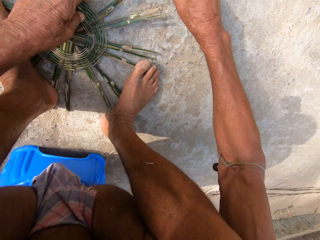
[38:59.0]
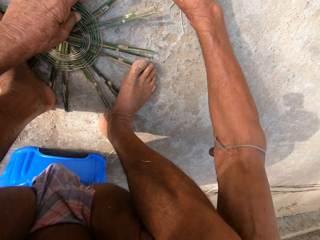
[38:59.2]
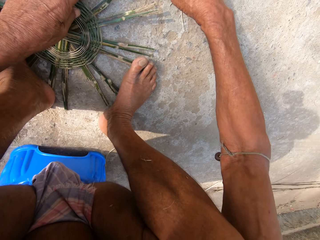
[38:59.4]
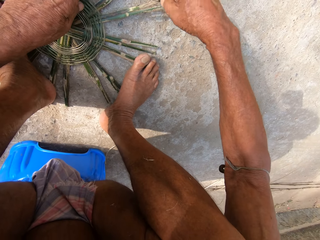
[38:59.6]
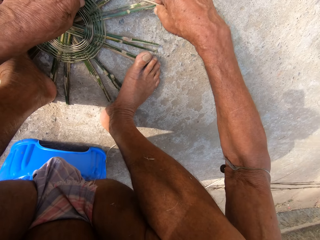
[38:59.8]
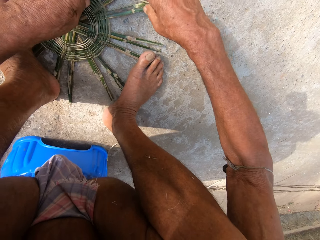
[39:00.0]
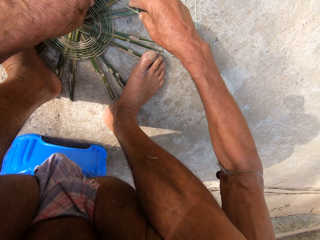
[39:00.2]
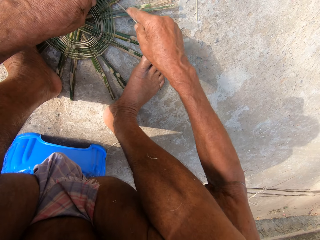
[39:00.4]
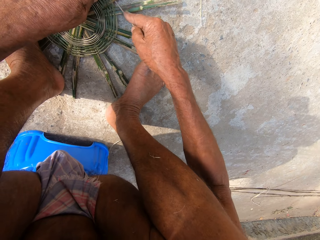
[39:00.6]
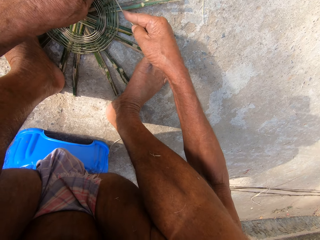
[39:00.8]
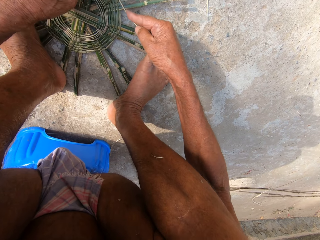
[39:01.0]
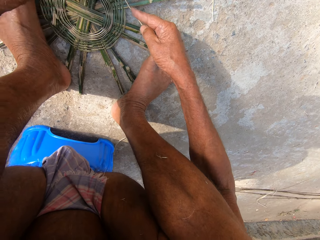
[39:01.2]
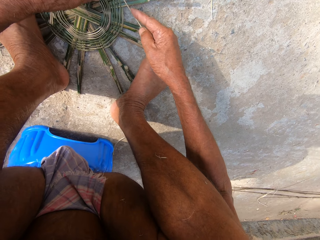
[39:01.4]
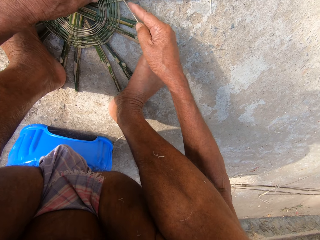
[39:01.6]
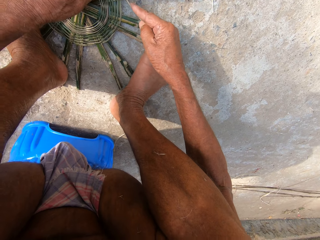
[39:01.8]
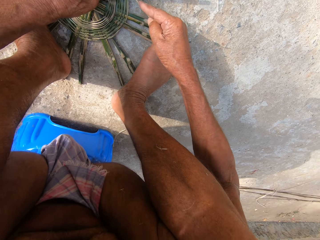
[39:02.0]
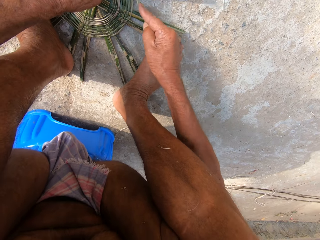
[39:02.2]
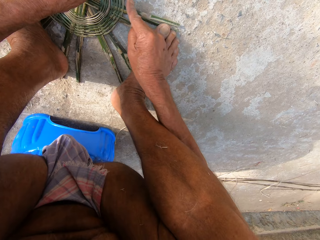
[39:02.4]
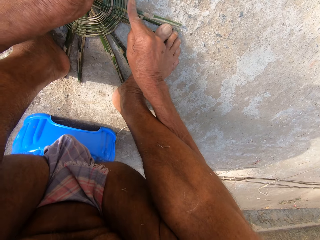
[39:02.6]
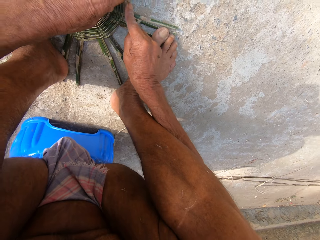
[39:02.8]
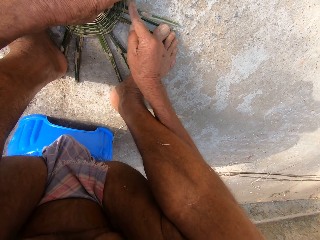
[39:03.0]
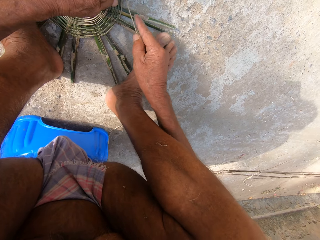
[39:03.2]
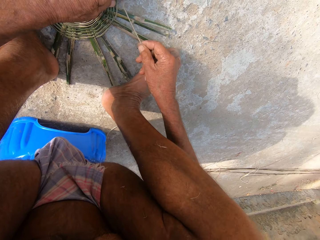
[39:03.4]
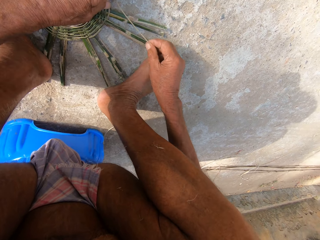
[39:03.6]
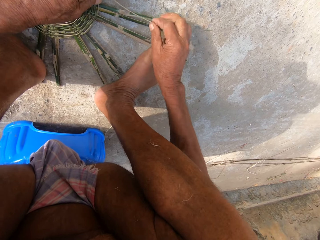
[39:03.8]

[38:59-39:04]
The camera wearer weaves the basket with both hands.

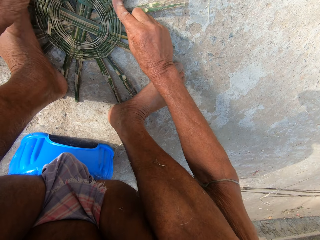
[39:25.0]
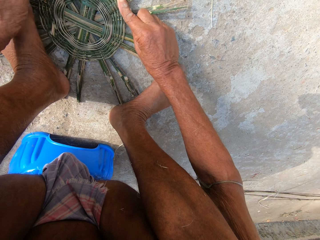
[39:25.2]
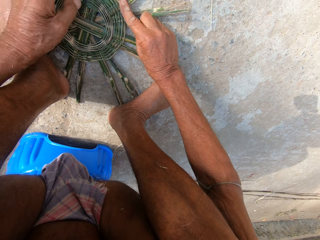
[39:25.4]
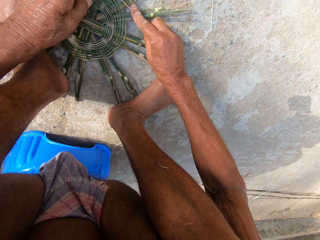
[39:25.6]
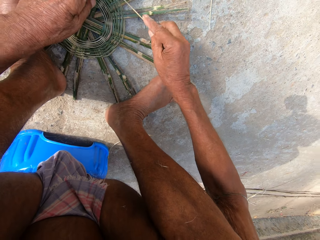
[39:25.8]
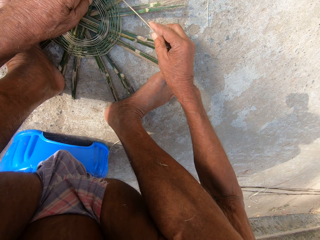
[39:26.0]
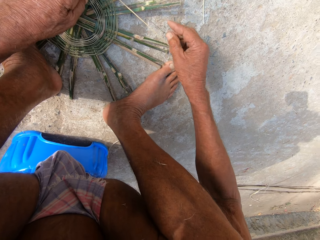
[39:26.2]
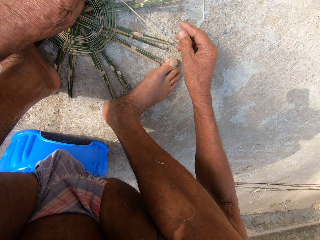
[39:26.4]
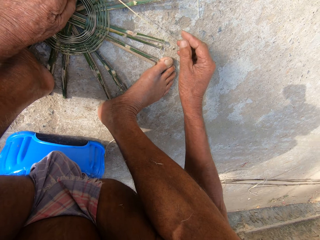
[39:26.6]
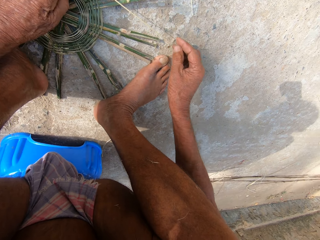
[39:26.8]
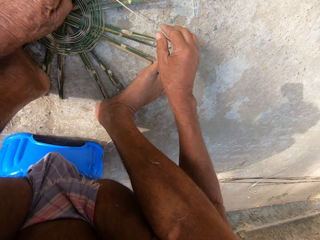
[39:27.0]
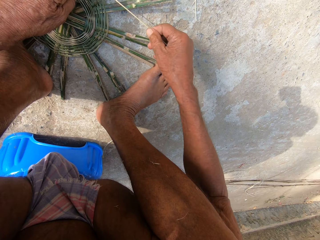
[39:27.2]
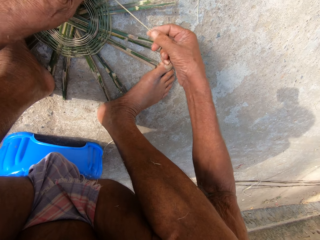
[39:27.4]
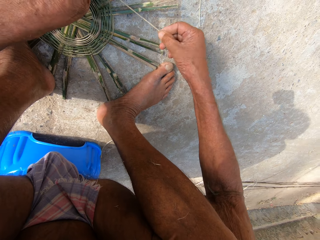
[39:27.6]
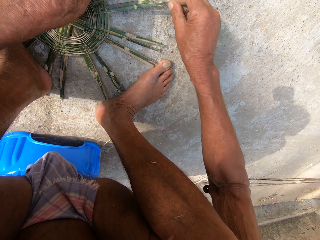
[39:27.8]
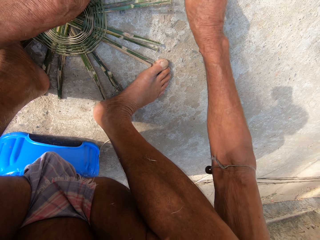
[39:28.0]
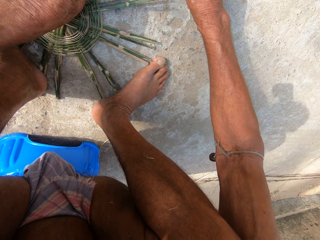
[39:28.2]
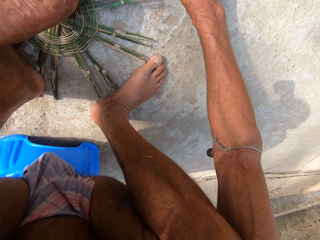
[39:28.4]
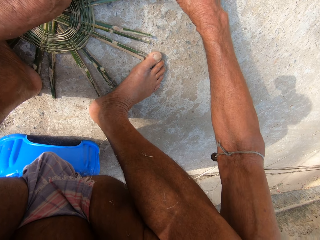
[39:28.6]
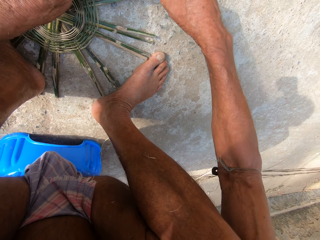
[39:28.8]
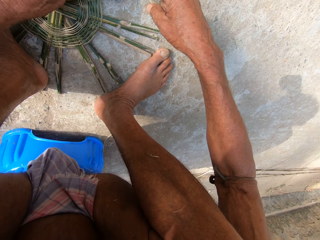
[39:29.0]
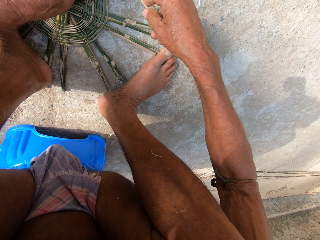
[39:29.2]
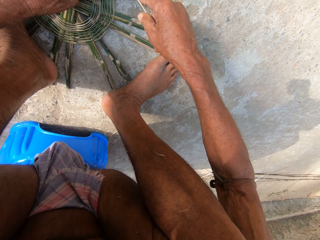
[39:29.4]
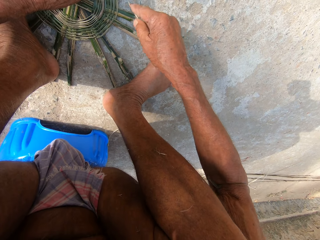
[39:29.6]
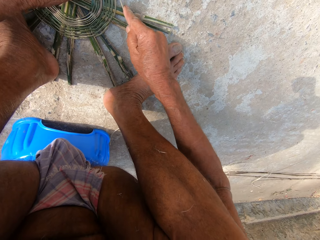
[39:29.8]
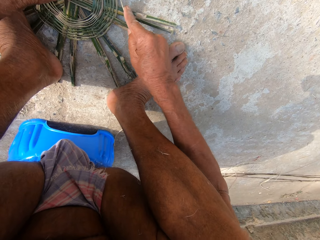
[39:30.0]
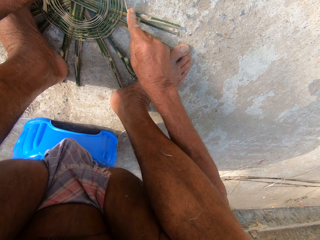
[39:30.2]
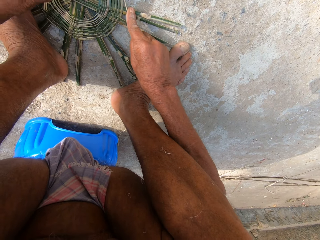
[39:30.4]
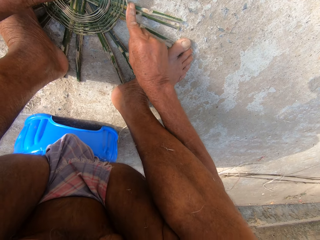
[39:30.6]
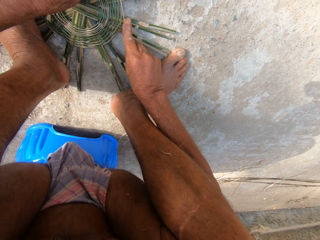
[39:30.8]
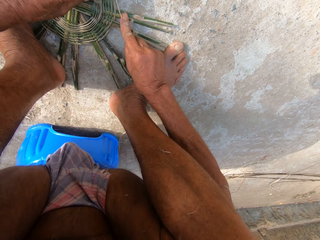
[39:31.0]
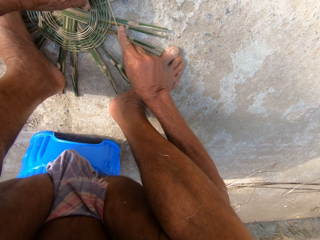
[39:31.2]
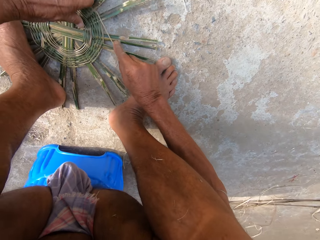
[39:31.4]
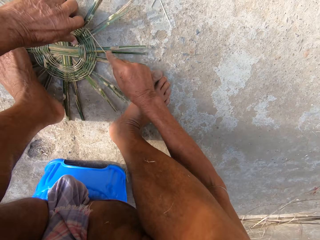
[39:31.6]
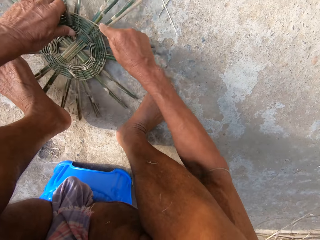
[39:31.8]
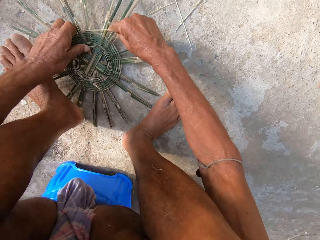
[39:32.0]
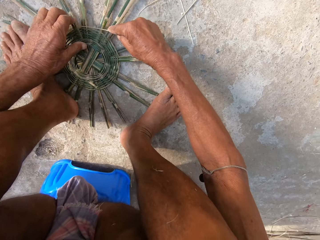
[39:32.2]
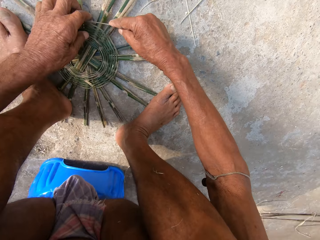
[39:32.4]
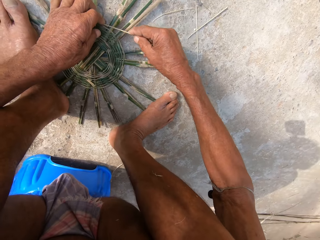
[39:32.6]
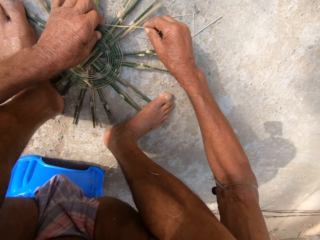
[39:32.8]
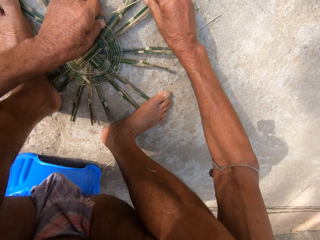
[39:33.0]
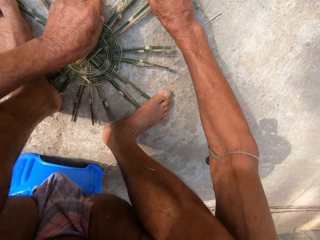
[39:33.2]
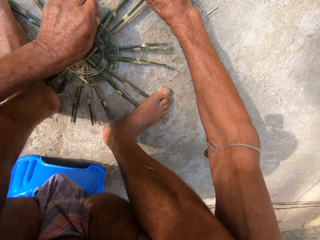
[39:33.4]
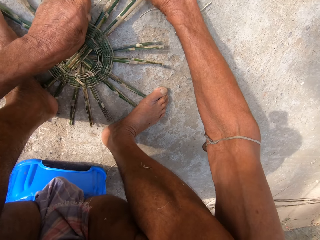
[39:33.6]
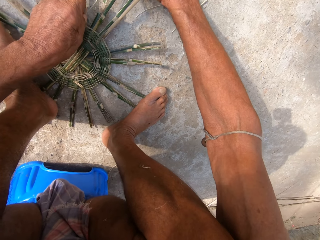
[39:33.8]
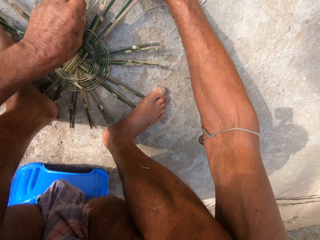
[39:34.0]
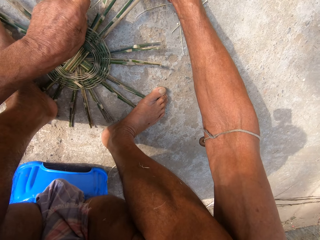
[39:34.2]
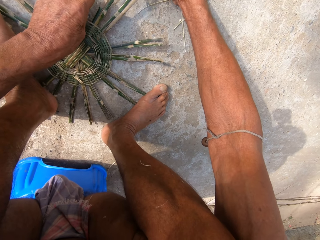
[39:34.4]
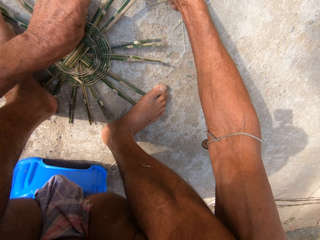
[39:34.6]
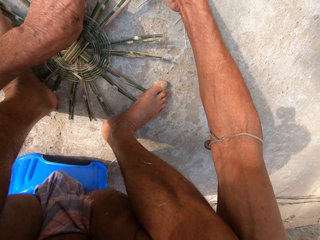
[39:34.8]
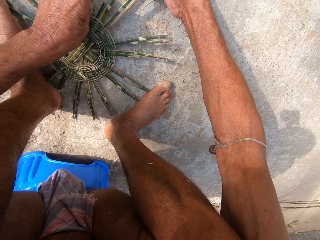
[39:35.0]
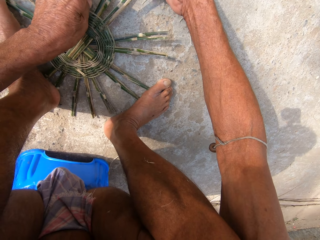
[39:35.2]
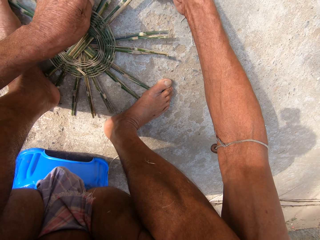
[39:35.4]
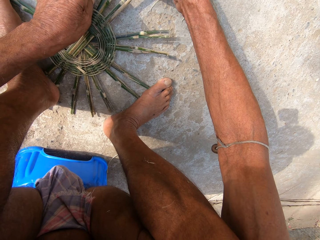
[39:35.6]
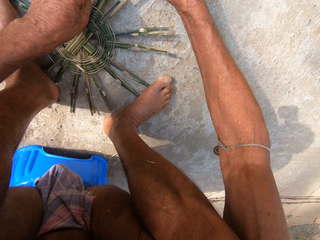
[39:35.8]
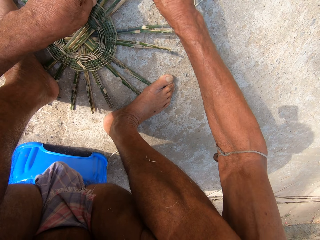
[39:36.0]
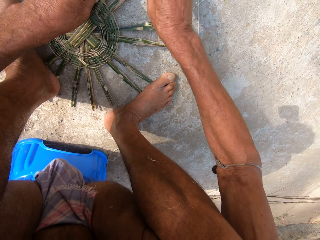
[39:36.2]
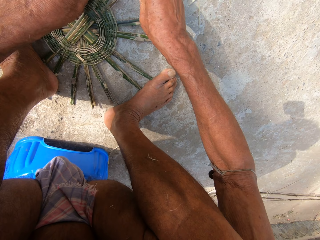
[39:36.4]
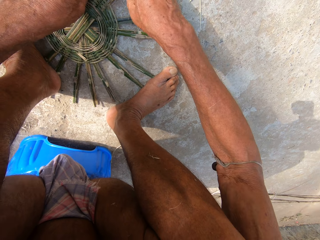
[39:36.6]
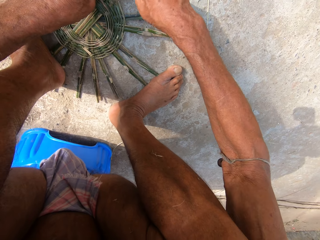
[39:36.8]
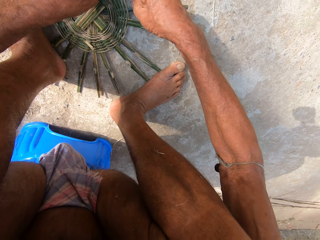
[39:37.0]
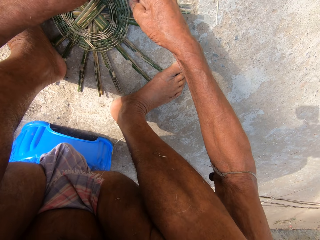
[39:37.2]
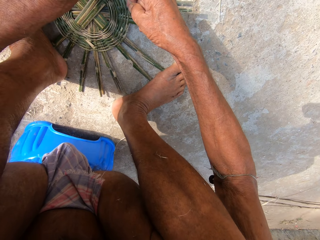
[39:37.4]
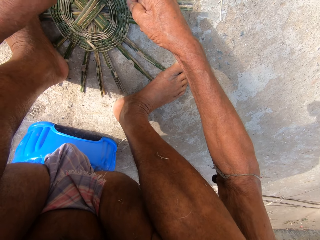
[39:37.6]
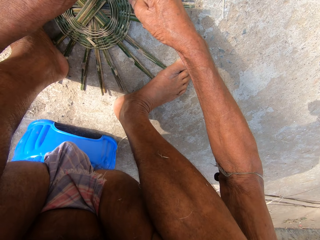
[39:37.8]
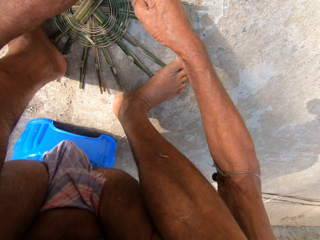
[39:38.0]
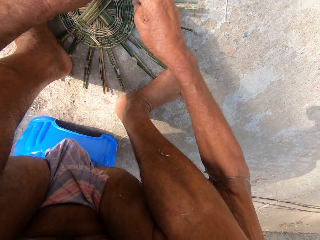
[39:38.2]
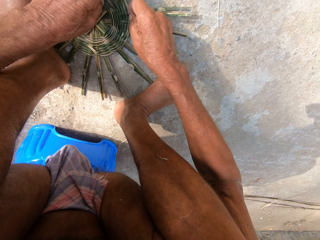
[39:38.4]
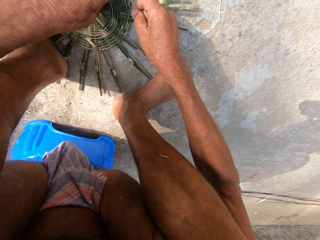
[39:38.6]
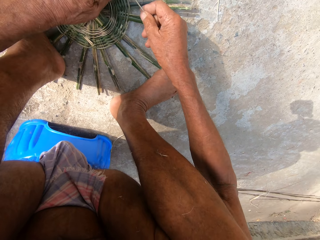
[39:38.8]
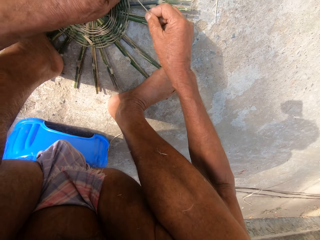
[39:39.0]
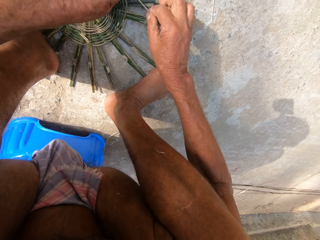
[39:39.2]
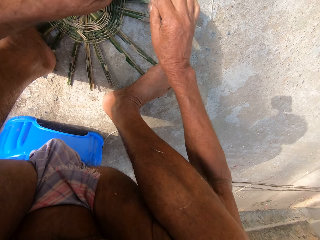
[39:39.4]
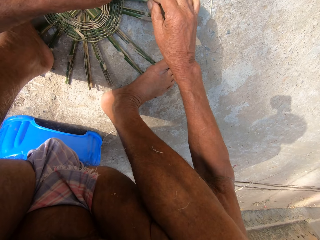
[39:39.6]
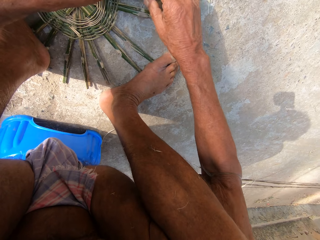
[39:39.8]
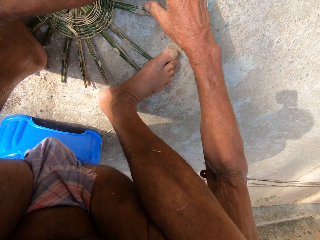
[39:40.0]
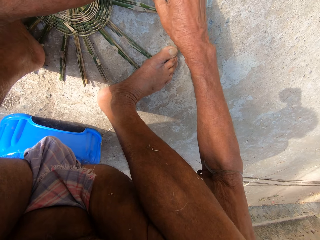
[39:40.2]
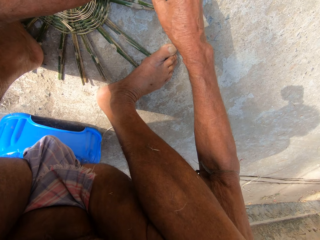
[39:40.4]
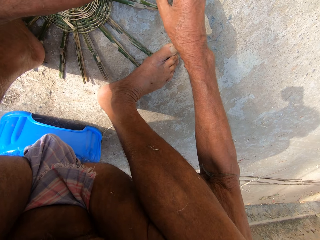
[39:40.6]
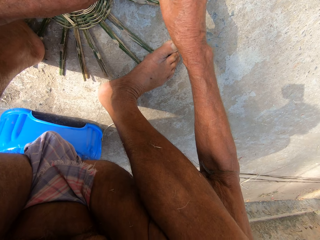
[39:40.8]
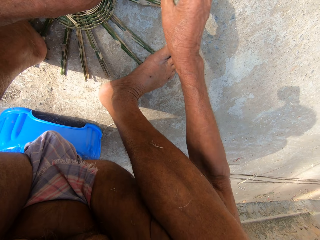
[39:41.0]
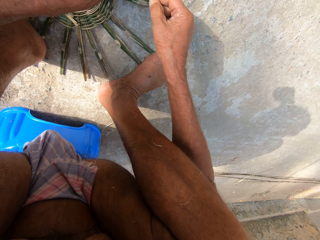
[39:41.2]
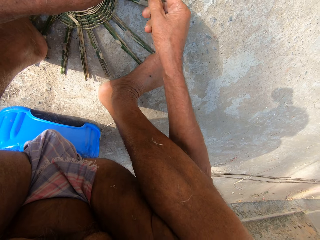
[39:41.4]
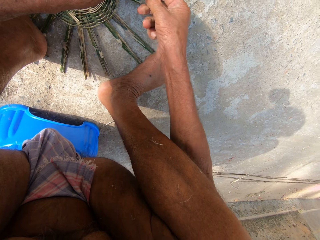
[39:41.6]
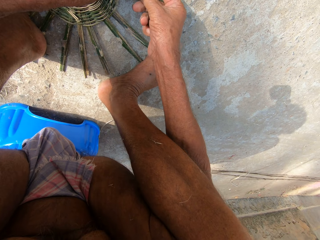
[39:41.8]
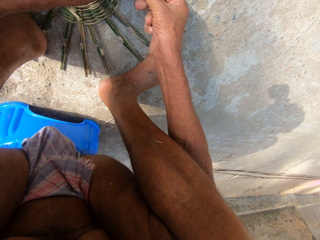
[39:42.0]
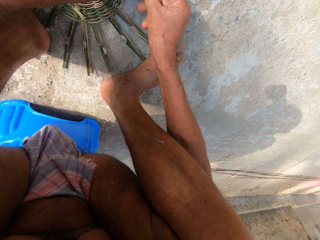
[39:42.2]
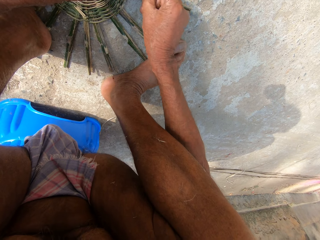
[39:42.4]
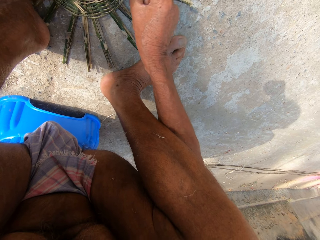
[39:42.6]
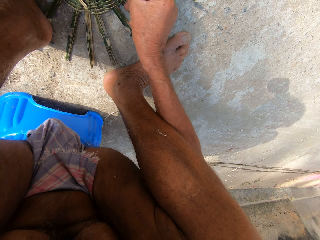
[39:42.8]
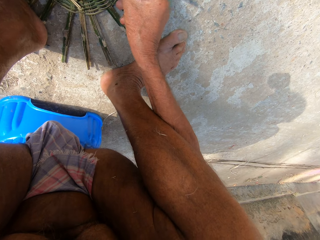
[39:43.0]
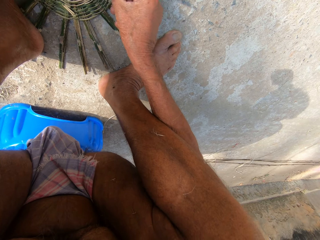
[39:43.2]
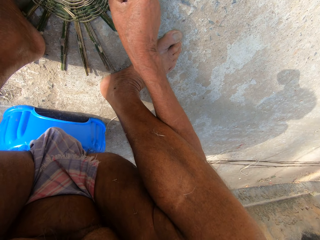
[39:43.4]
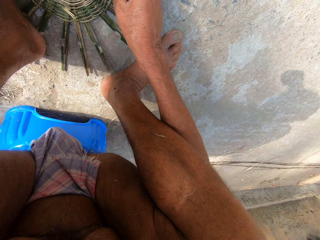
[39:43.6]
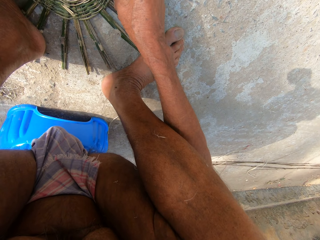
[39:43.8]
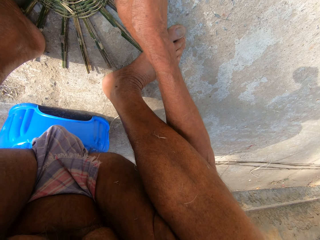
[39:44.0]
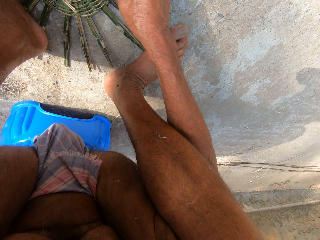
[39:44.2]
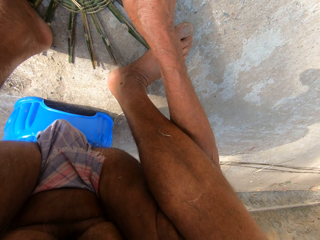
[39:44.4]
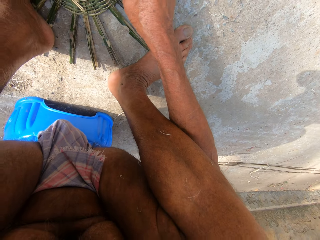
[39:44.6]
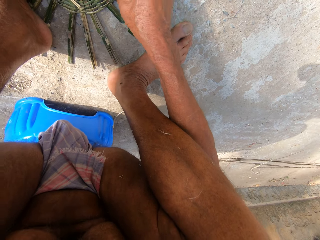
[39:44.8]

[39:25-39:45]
The camera wearer weaves the basket with both hands. They turn the unfinished basket. They weave the basket with both hands.
